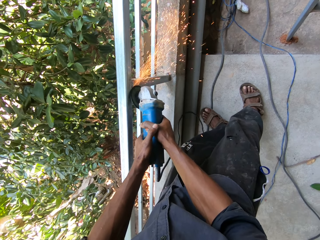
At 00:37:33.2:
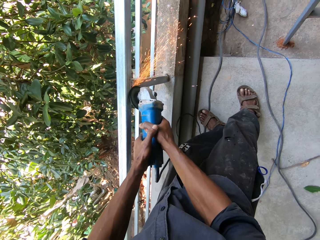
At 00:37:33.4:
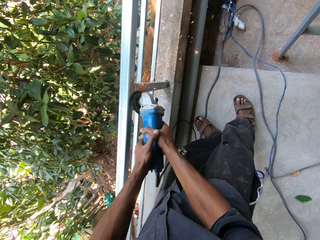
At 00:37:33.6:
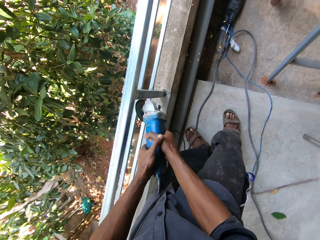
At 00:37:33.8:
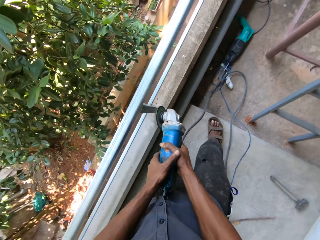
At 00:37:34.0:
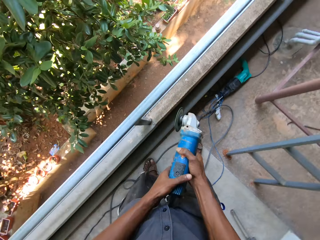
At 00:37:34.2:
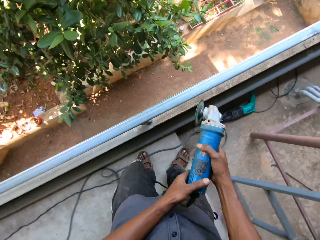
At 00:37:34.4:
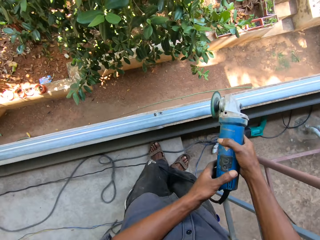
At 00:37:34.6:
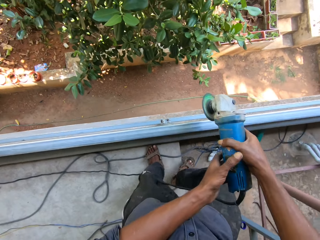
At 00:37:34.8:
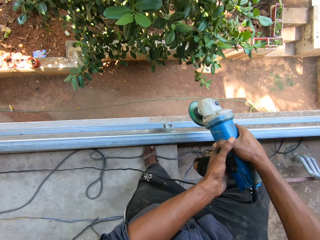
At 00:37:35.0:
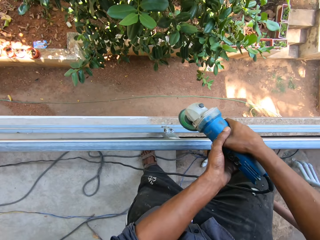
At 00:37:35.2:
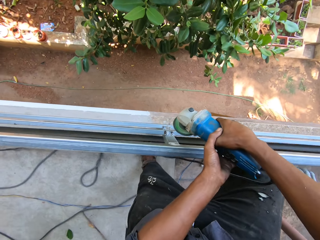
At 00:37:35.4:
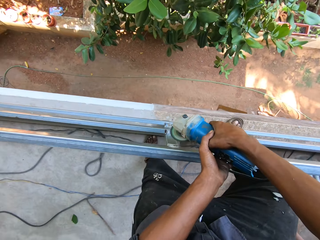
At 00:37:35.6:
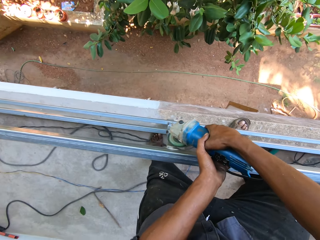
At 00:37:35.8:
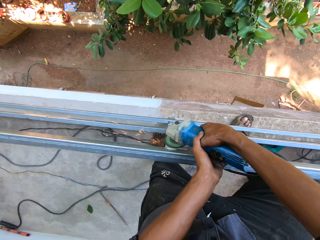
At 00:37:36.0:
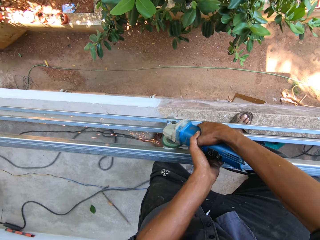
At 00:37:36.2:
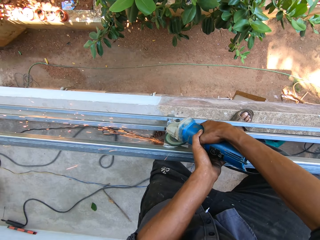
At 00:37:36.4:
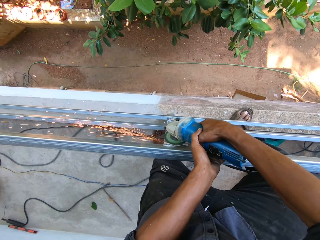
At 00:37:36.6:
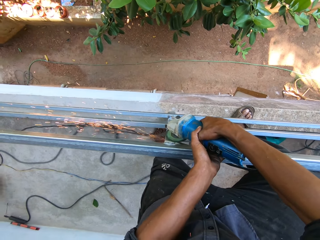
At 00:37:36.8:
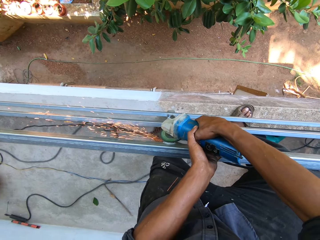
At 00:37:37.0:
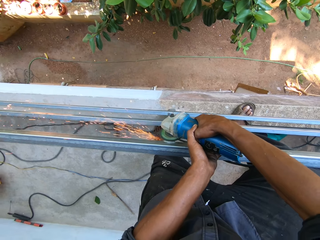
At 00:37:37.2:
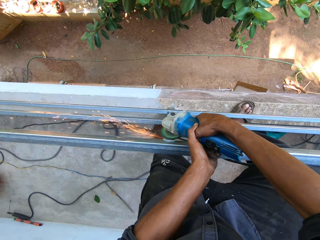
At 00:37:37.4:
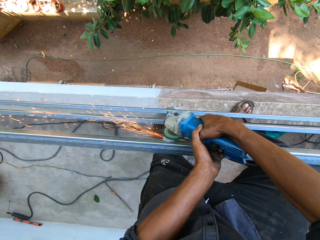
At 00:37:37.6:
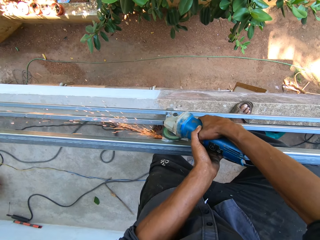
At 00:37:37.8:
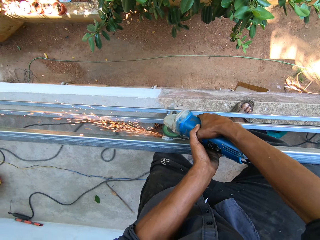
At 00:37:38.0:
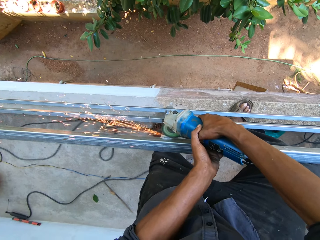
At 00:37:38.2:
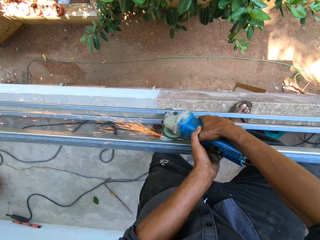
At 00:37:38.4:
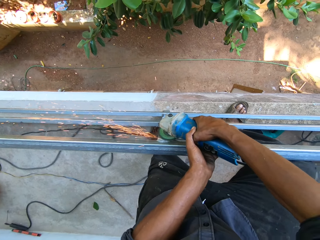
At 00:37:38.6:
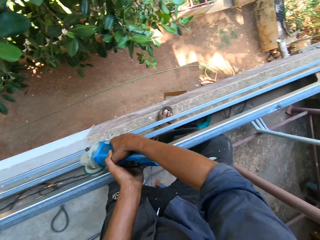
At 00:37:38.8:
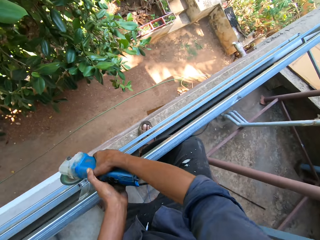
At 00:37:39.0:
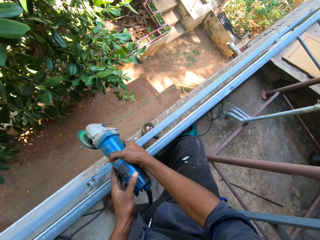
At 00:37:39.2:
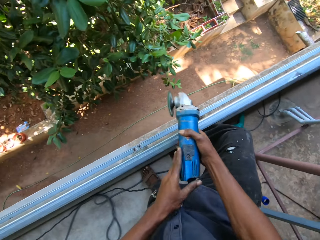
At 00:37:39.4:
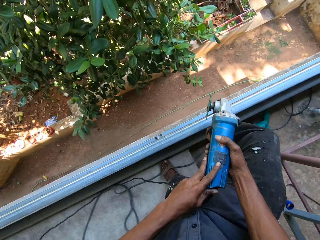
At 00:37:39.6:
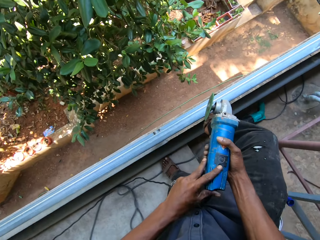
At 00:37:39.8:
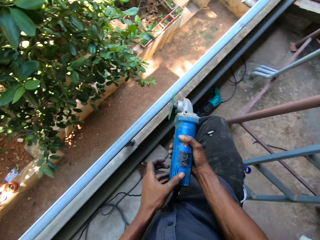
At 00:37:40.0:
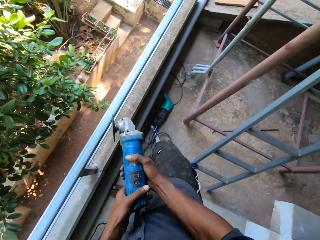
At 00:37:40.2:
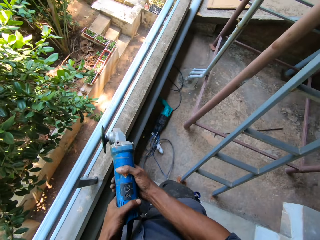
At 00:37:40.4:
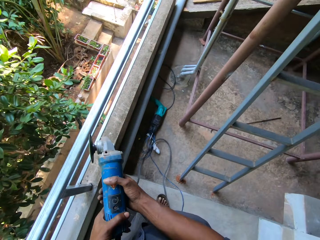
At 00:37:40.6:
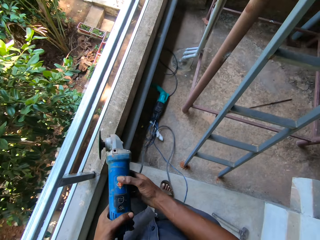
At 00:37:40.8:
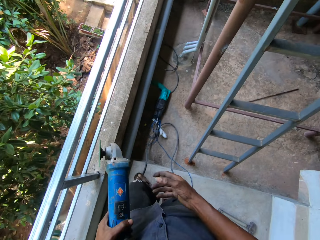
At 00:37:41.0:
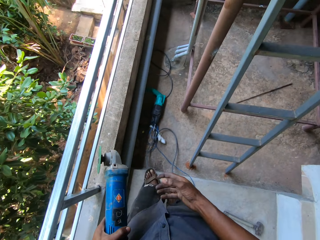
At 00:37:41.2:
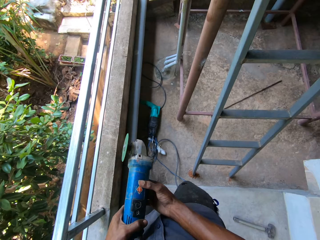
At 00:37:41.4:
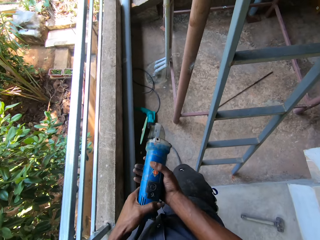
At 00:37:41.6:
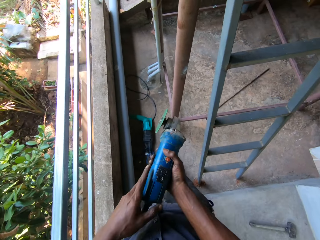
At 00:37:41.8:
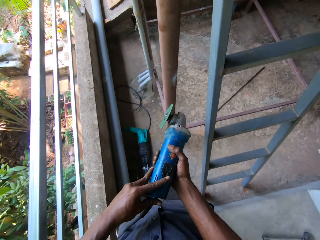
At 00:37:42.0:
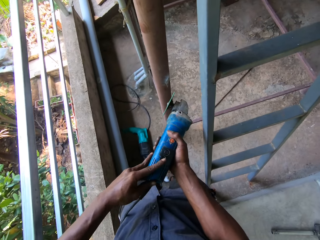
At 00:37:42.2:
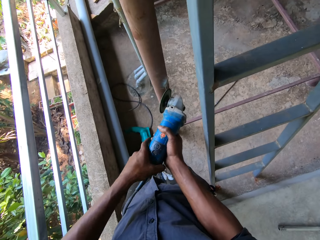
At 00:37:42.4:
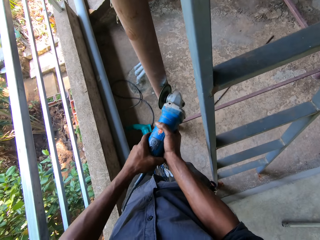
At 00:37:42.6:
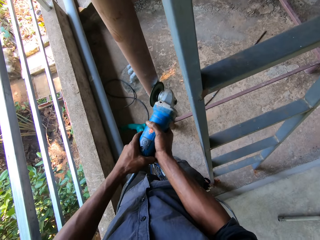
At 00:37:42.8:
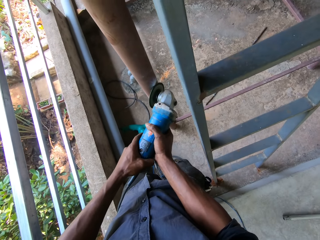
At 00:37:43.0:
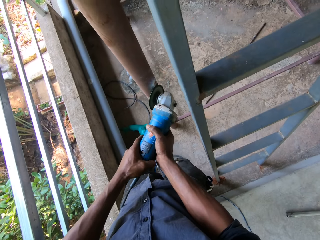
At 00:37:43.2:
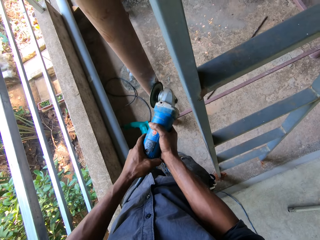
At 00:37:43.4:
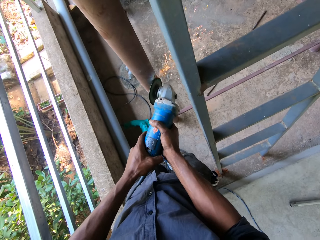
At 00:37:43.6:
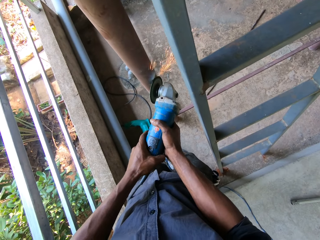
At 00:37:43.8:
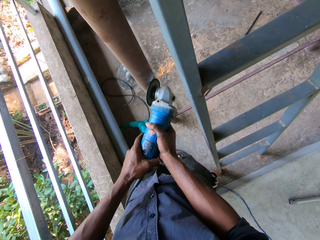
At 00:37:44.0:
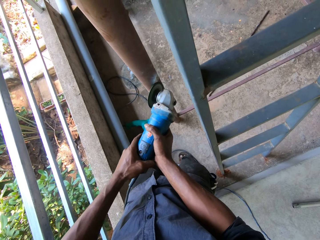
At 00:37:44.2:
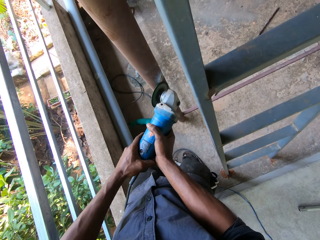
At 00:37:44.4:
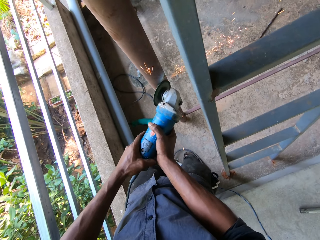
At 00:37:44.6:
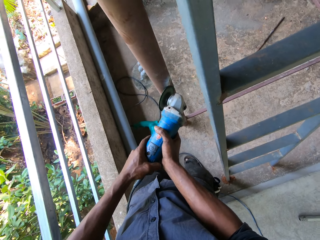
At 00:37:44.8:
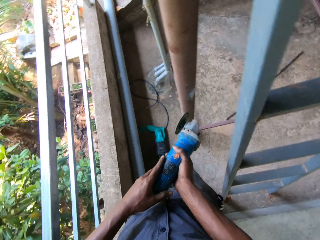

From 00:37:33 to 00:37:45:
The camera wearer presses a button on the angle grinder with his left hand. He turns off the grinder. He presses a button on the angle grinder in his right hand with his left hand. He passes the angle grinder from his left hand to his right hand. He turns on the grinder. He presses a button on the angle grinder in his right hand with his left hand. He grinds a pipe pole with the angle grinder in both hands.

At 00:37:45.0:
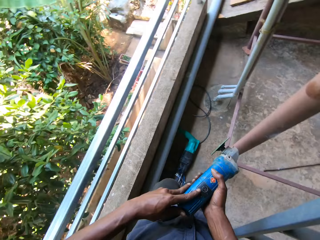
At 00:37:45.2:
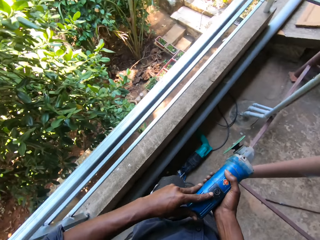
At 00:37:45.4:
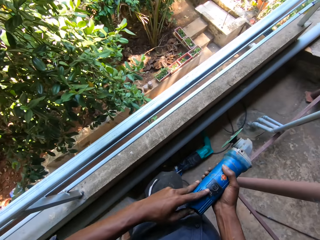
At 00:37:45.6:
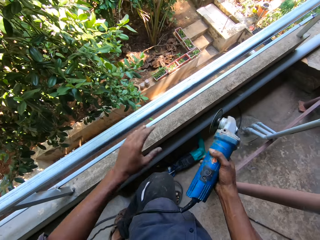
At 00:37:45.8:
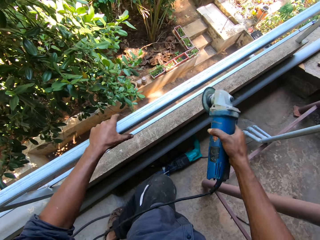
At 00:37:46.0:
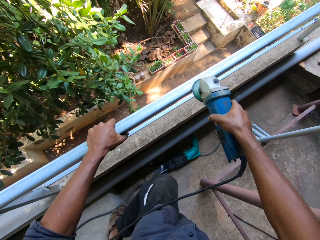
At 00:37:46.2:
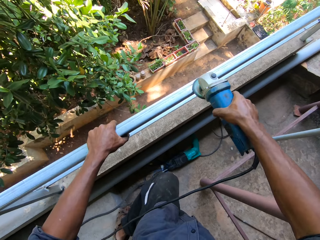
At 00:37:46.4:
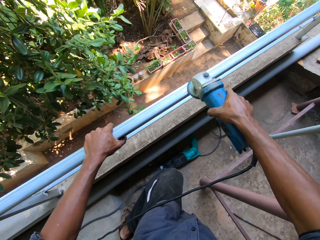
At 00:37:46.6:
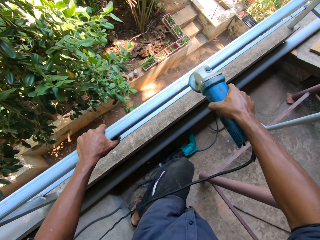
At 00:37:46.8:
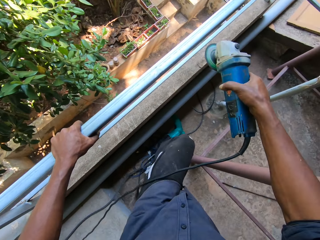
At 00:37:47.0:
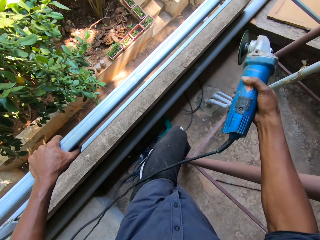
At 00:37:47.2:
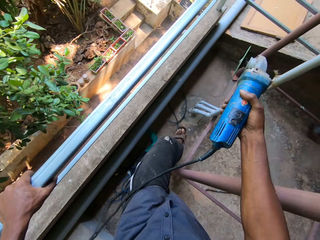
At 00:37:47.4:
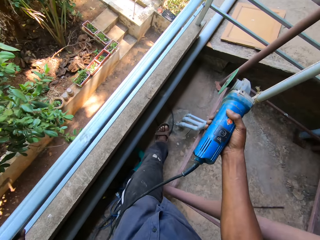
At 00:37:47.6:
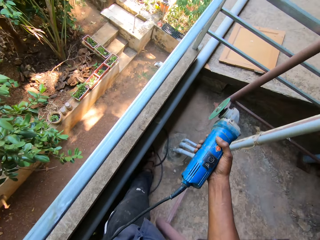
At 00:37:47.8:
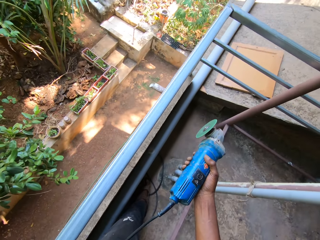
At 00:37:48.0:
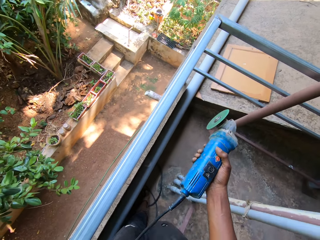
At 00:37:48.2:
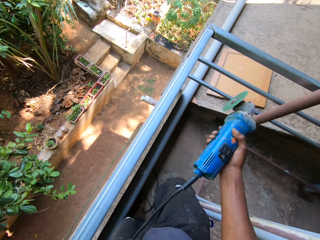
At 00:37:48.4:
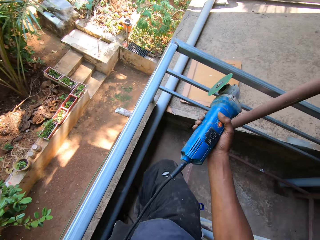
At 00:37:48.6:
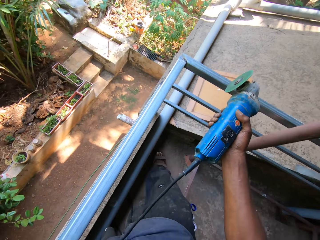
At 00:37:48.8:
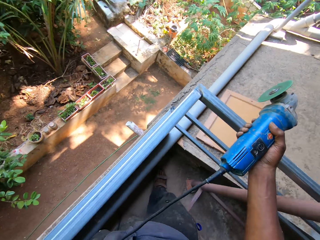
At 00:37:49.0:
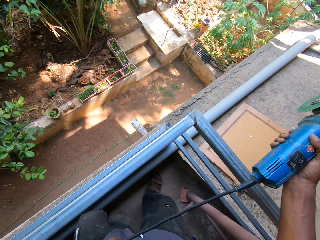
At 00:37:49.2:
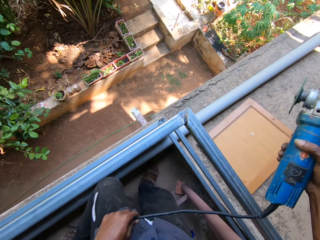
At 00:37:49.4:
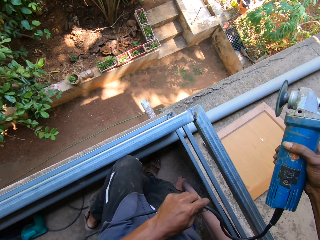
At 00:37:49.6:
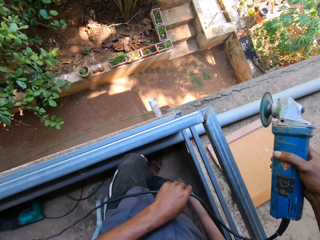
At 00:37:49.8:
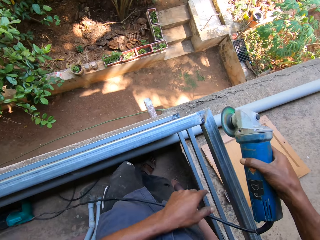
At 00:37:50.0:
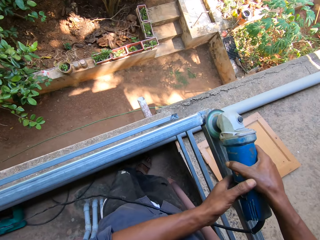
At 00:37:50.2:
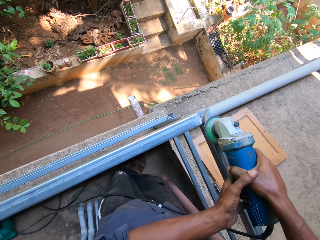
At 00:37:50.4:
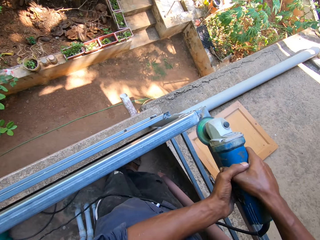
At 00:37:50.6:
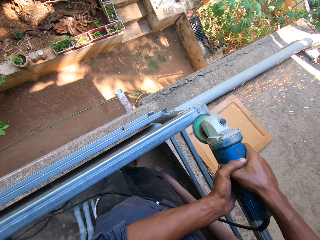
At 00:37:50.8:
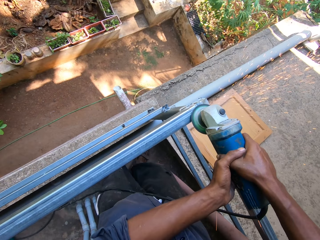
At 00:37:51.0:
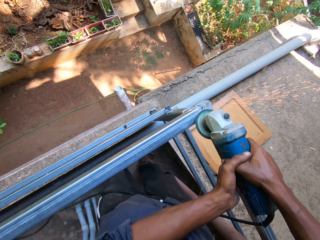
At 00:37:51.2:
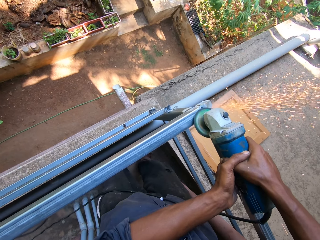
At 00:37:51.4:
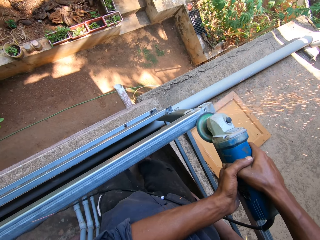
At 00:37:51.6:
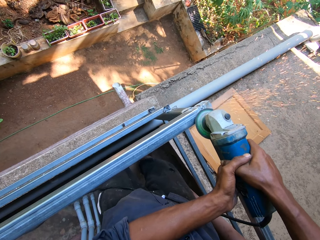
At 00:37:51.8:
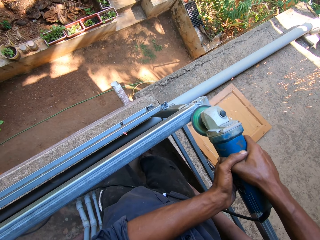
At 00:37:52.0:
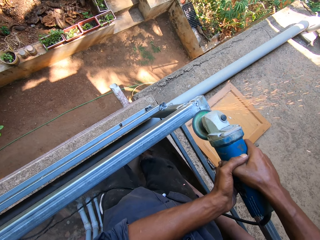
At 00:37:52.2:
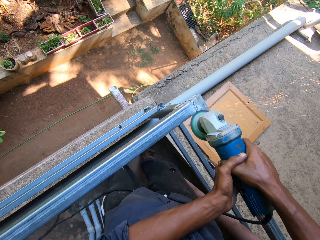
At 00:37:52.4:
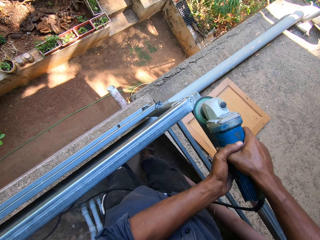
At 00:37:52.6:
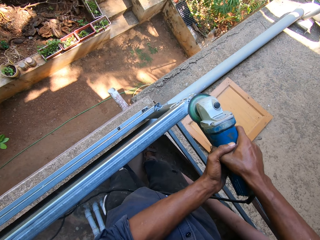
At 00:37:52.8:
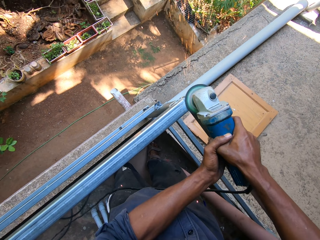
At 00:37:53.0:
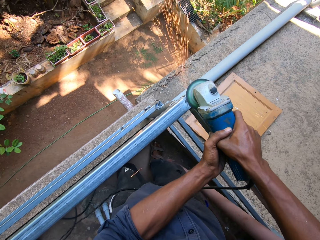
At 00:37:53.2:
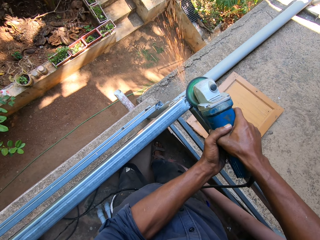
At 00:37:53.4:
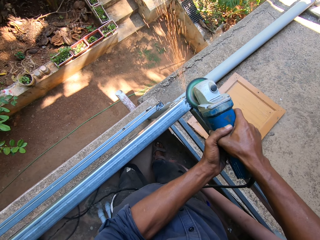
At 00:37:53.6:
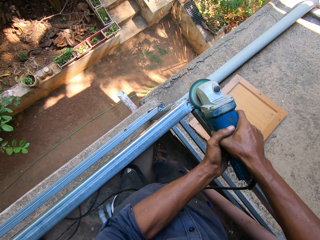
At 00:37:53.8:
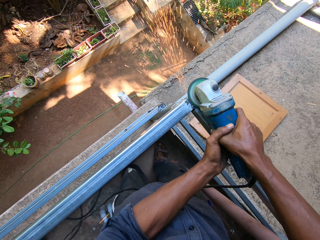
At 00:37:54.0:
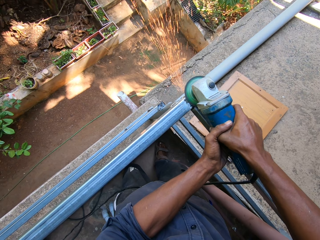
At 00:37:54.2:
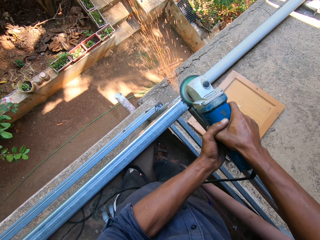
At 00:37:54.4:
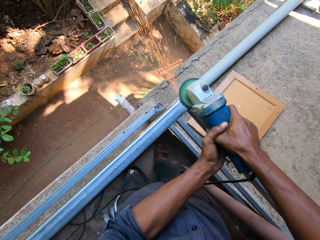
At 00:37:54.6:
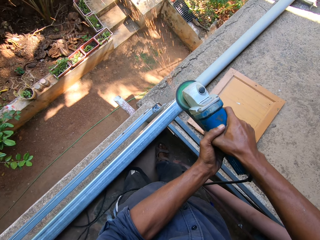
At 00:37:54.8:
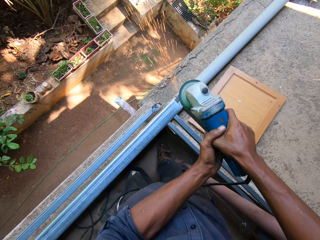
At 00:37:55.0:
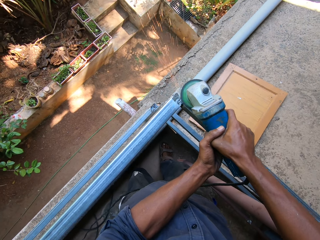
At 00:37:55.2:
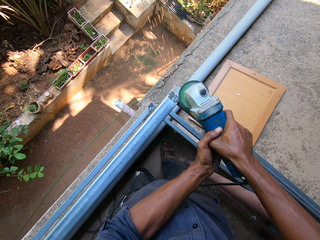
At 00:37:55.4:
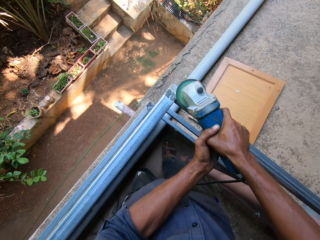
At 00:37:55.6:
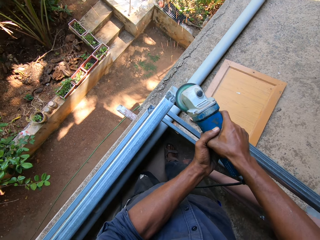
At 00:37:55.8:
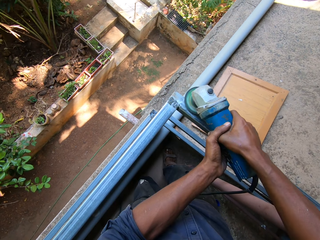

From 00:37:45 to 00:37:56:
The camera wearer presses a button on the grinder. He holds the angle grinder with his right hand. He places his left hand on the railing. He grinds the pipe pole with the angle grinder in his right hand. He walks around. He adjusts the angle grinder cable with his left hand. He grinds the pipe pole with the angle grinder in both hands.
